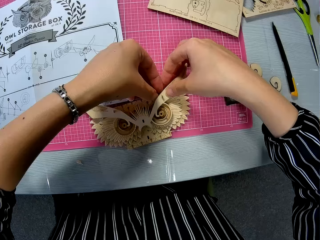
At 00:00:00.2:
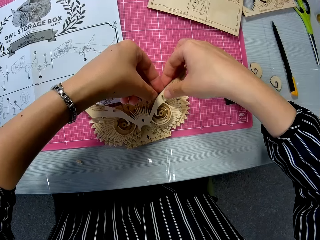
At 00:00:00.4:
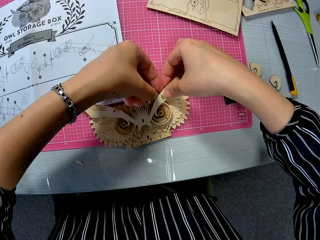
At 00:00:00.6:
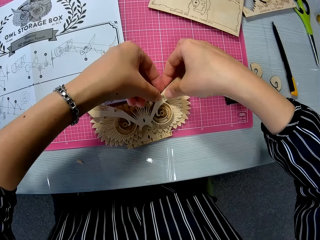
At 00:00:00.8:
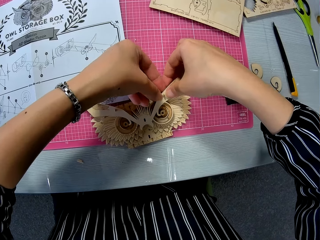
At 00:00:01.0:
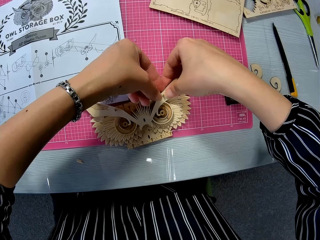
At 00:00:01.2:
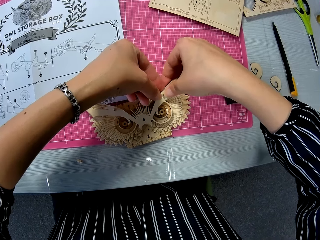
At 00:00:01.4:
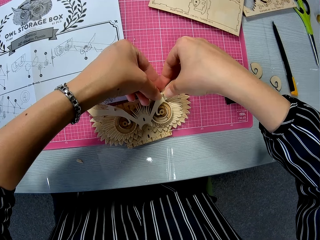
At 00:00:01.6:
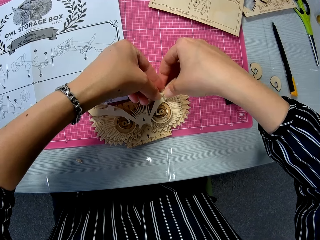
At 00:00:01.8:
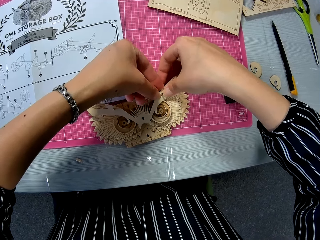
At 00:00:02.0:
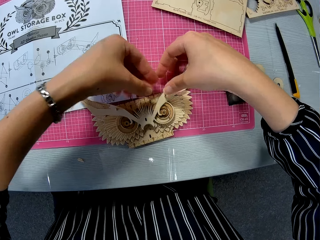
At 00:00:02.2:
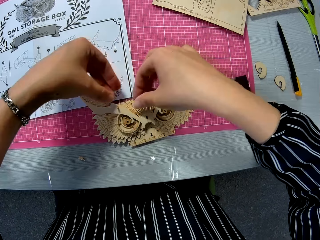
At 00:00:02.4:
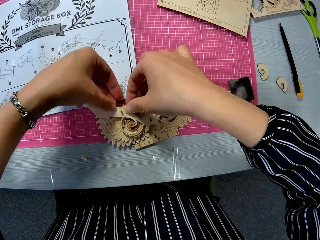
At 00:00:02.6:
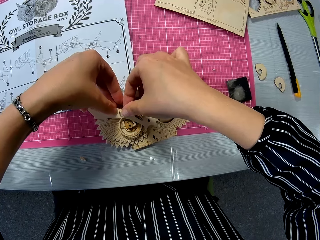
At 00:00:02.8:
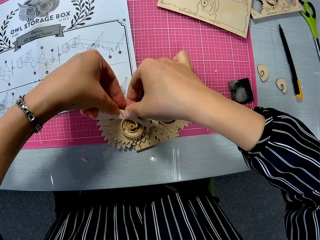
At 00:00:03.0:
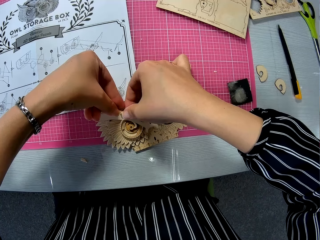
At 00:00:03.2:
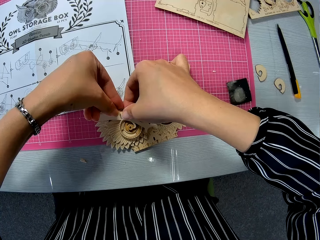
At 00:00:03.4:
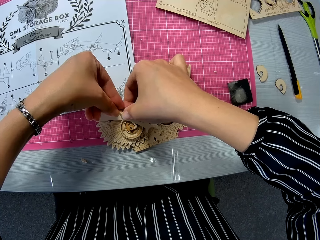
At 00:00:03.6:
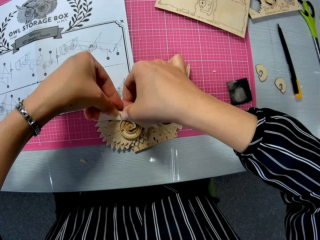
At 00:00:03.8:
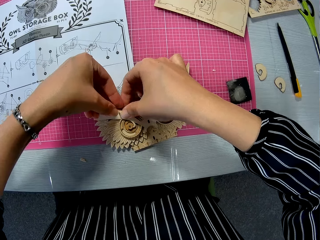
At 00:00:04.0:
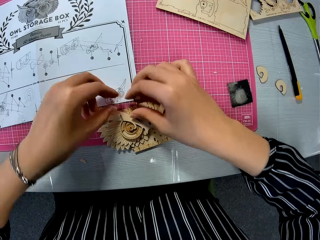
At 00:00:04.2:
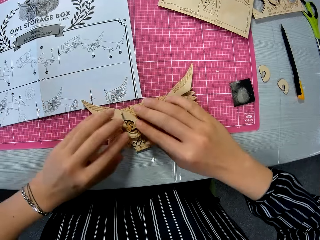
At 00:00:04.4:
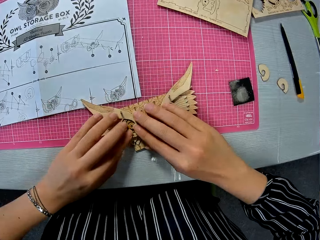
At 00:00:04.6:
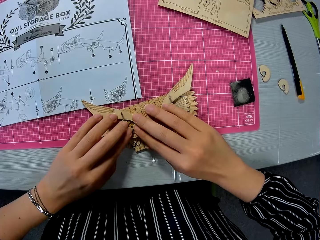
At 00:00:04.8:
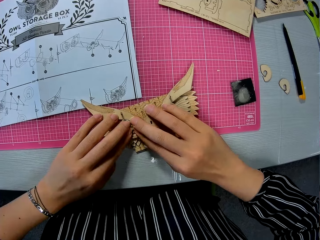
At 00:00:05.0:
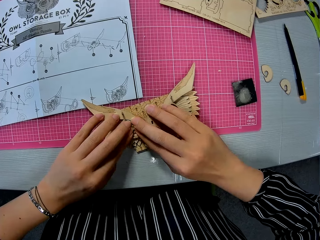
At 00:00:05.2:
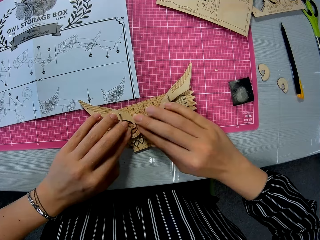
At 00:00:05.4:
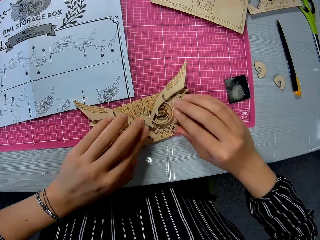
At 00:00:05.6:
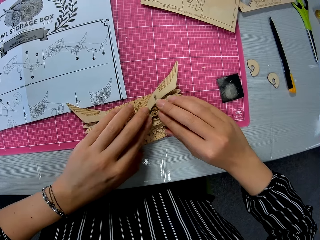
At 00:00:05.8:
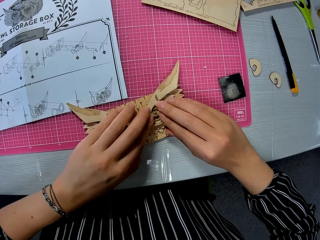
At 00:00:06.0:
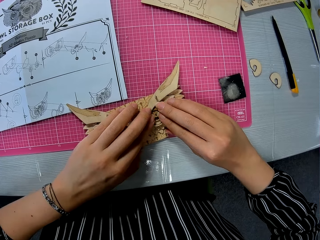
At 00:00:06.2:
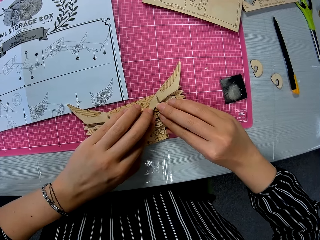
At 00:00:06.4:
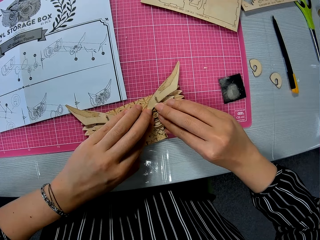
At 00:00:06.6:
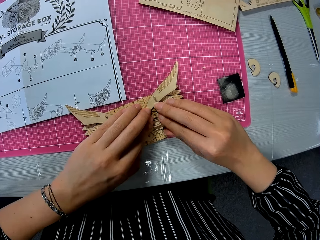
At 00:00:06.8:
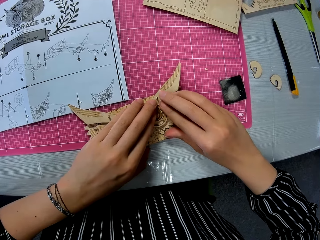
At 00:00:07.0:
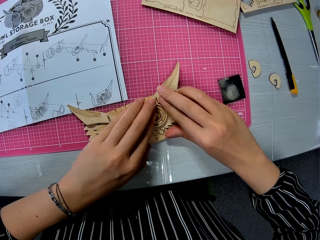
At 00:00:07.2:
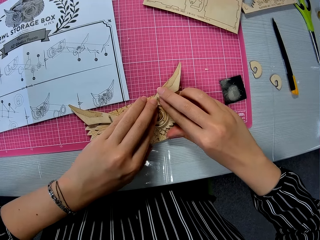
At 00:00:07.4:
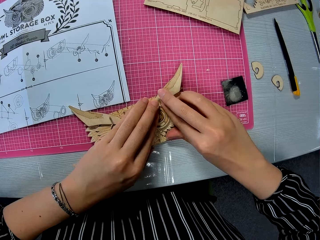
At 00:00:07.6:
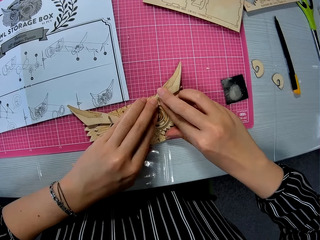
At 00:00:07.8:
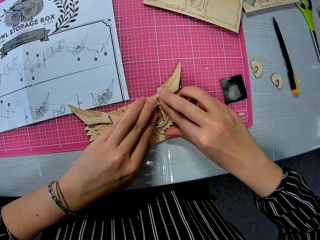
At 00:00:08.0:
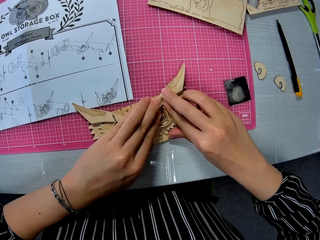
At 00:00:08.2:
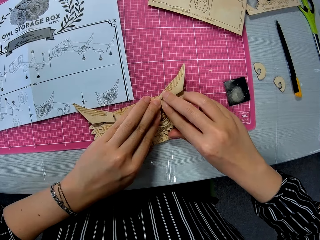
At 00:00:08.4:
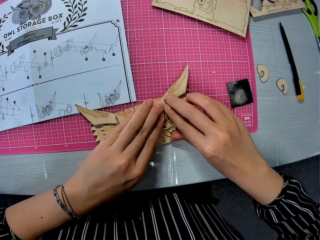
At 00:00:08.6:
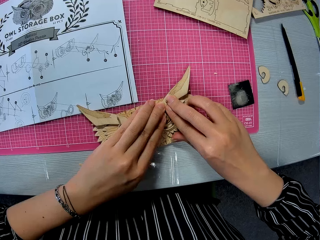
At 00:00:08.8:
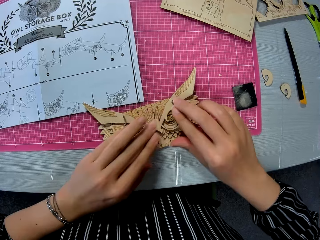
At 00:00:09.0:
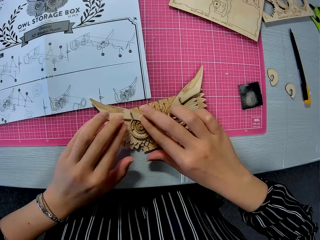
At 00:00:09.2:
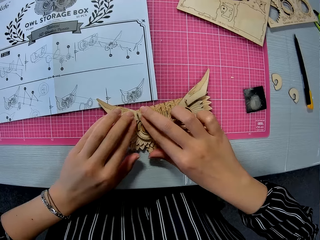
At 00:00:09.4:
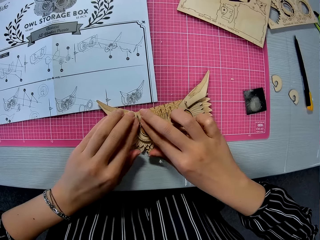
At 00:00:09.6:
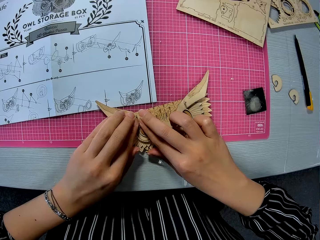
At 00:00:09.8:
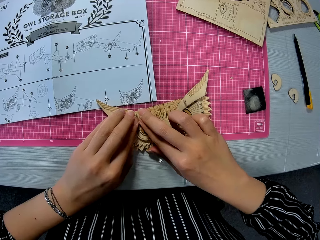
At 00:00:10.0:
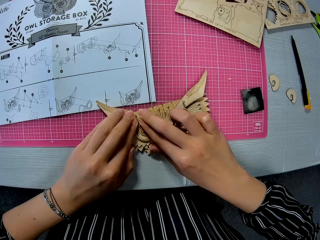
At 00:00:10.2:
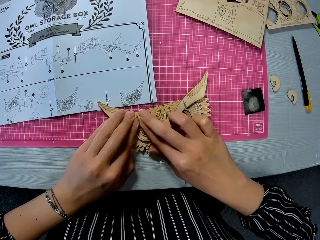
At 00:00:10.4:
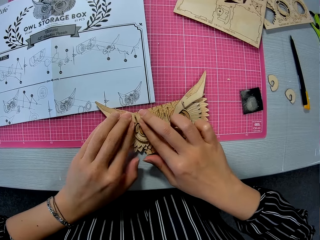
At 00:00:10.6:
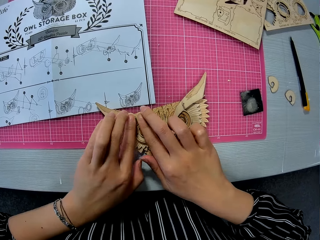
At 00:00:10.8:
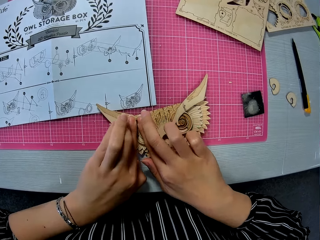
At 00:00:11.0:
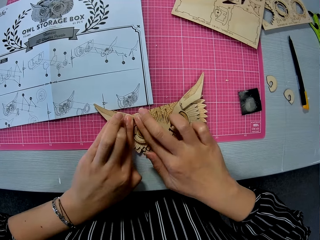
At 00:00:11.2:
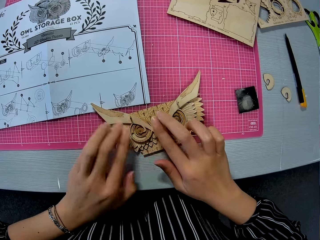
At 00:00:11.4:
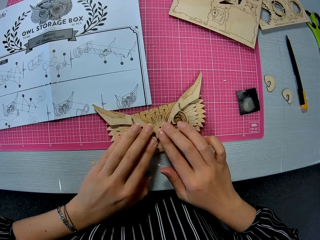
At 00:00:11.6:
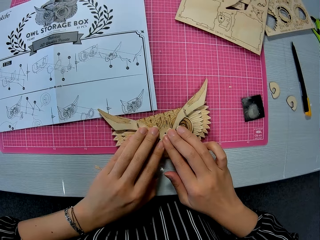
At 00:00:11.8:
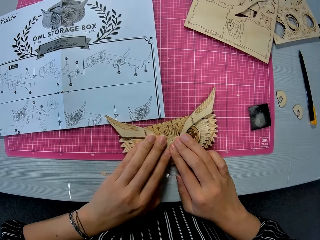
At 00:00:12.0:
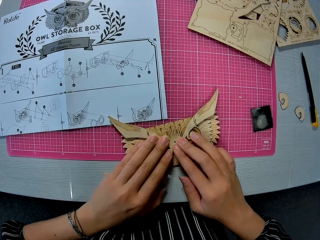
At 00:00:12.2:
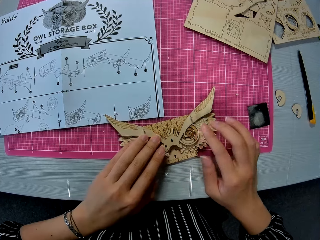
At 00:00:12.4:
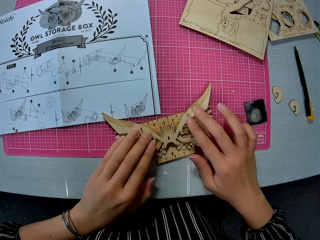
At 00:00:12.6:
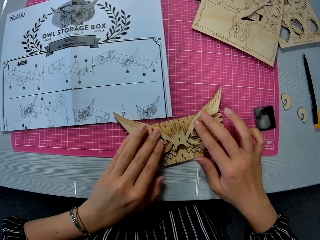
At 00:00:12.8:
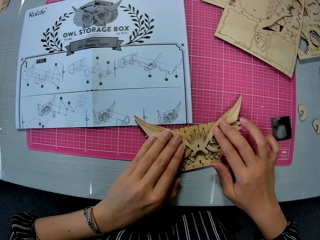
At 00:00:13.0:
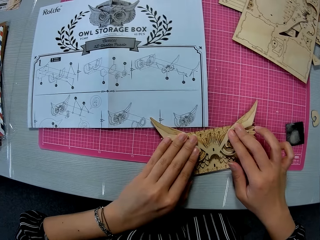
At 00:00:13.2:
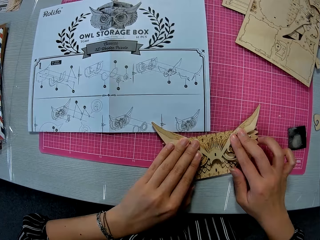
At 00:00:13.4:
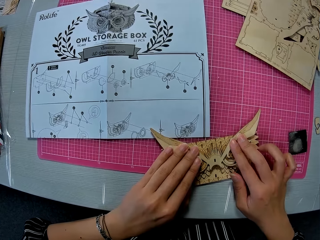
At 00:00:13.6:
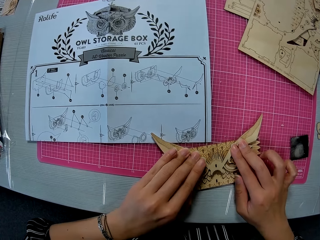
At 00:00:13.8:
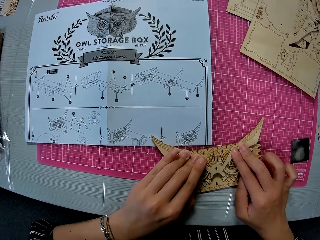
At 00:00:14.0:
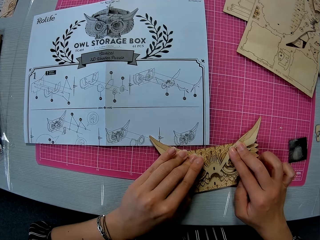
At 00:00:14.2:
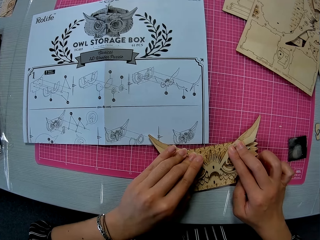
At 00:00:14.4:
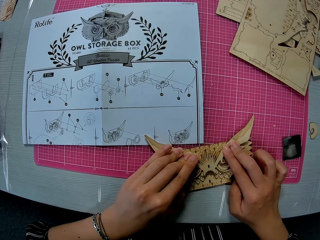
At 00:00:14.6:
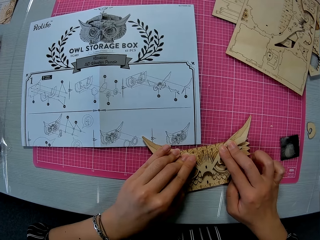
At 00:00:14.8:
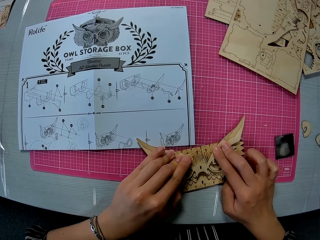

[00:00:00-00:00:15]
The camera wearer smoothens a wooden mechanical model on a table with both hands. They touch a laser cut craft and a piece of an owl storage box. They press the piece of the owl storage box and remove their hand from the owl storage box. They press the piece of the owl storage box and remove their hand from the owl storage box. They move their hands. They touch the piece of the owl storage box and remove their hand from the owl storage box. They touch the piece of the owl storage box and remove their hand from the owl storage box. They touch the piece of the owl storage box and press the piece of the owl storage box. They remove their hand from the owl storage box. They touch the piece of the owl storage box and press the piece of the owl storage box. They remove their hand from the owl storage box. They touch the piece of the owl storage box and press the piece of the owl storage box. They remove their hand from the owl storage box. They touch the piece of the owl storage box and press the piece of the owl storage box.

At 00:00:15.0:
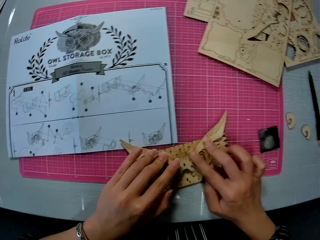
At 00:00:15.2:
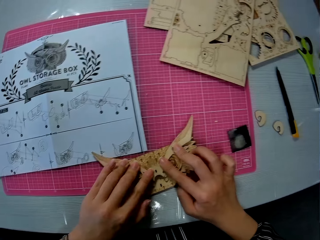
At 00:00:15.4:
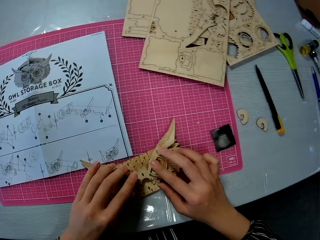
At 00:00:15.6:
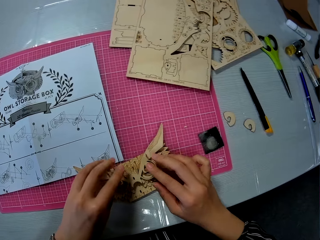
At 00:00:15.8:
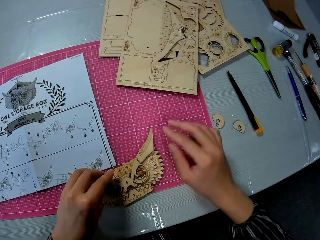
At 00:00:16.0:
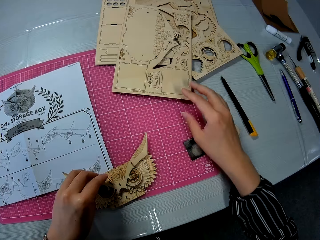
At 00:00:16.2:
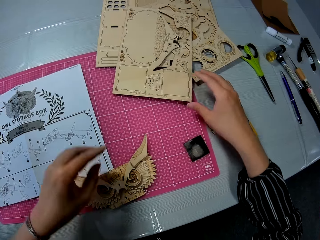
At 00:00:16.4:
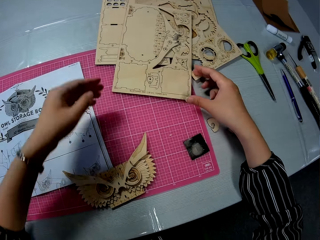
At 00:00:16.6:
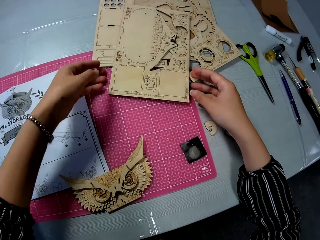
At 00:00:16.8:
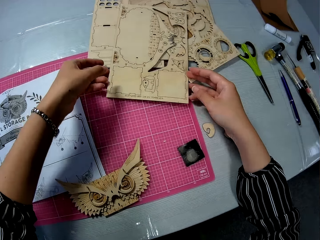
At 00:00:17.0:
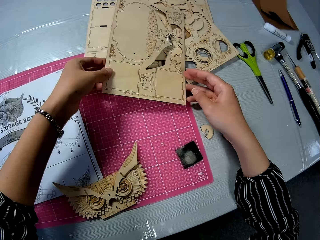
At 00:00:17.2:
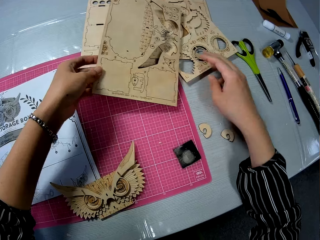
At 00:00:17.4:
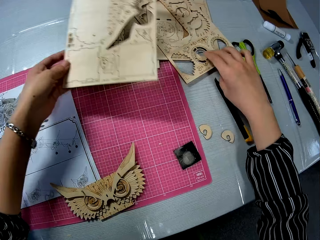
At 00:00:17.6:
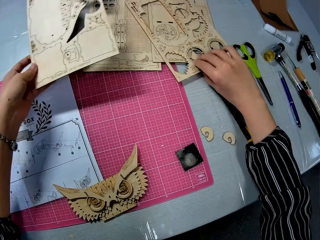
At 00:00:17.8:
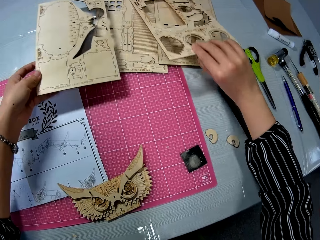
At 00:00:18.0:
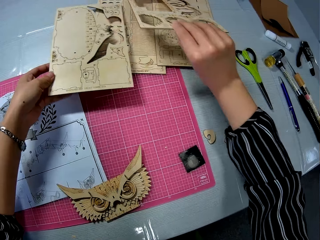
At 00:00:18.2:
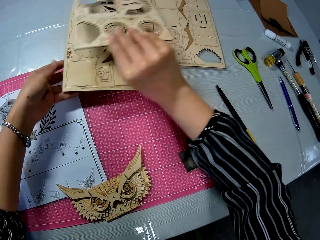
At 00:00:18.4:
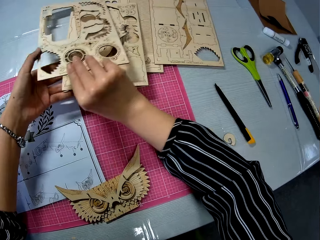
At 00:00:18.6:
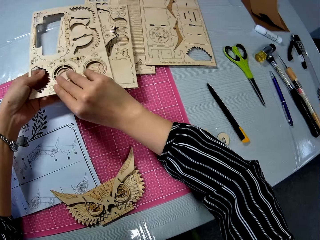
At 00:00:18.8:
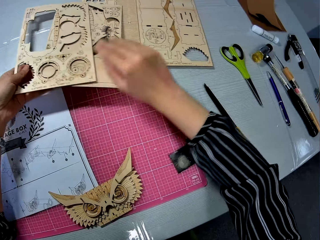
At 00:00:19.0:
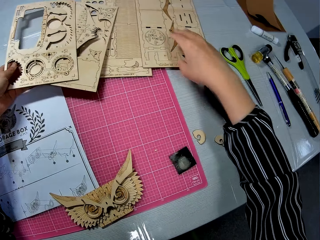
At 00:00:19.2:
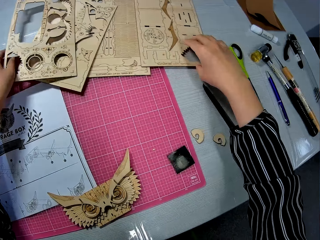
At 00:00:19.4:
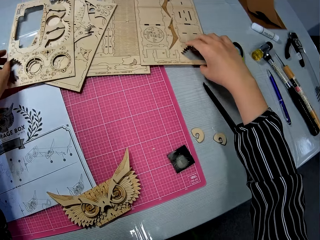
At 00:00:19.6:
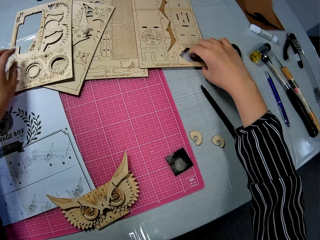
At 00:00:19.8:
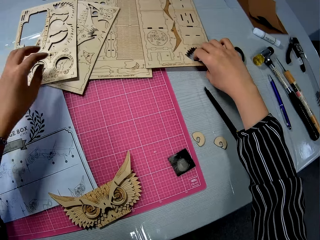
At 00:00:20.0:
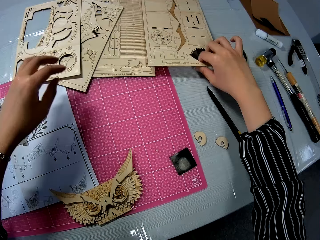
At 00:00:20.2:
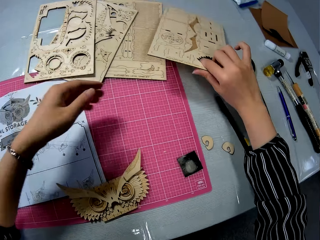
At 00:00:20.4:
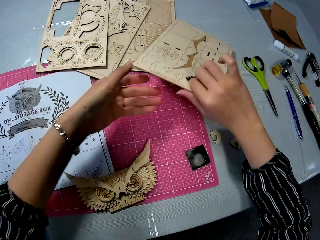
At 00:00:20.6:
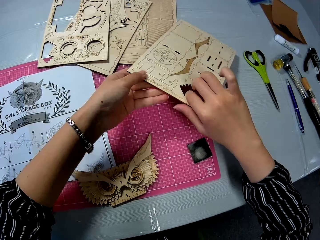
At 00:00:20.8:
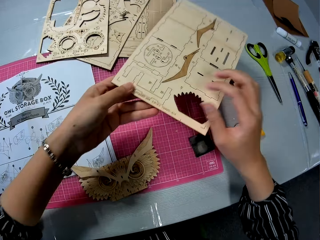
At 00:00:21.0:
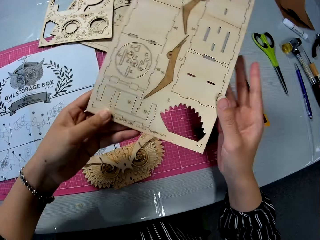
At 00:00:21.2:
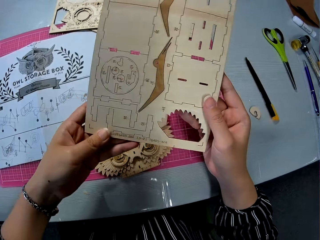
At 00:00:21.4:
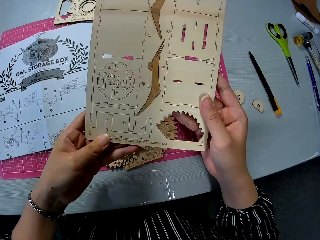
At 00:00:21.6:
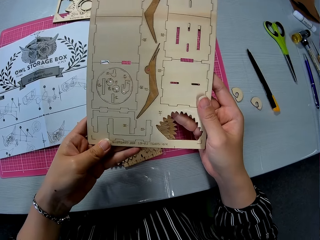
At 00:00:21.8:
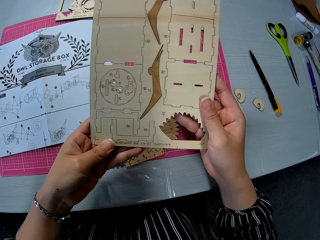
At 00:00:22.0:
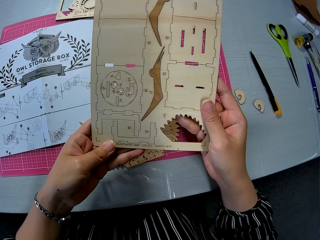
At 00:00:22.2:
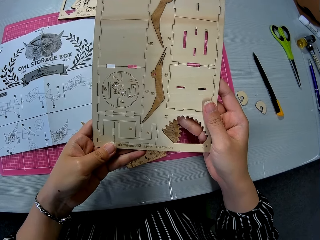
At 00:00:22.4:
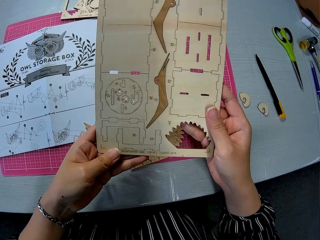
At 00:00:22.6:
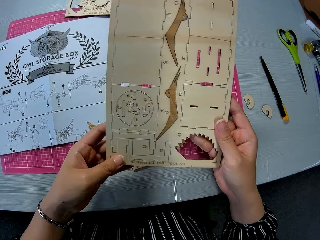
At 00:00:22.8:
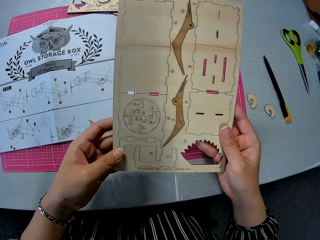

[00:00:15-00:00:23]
The camera wearer removes her hand from the owl storage box. She picks up a wooden puzzle sheet or laser cut craft kit from the table with her left hand. She touches the laser cut craft kit. She picks up another wooden puzzle sheet from the table with her right hand. She places the wooden puzzle sheet in her right hand on the puzzle sheet in her left hand. She holds the laser cut craft kit. She drops the wooden puzzle sheets on the table. She picks up a wooden puzzle sheet from the table with her right hand, holds the wooden puzzle sheet with both hands and looks at the wooden puzzle sheet in her hands.
